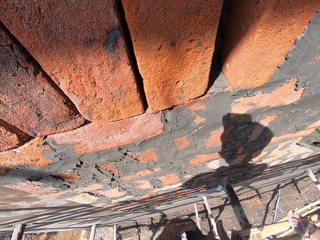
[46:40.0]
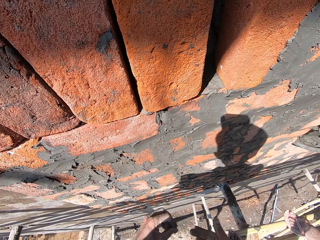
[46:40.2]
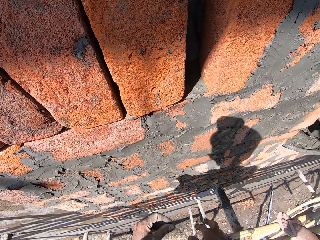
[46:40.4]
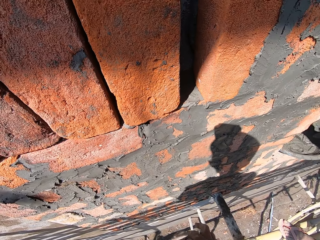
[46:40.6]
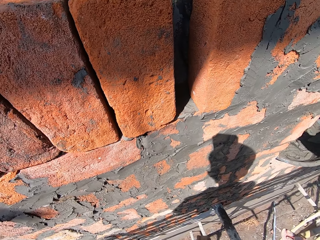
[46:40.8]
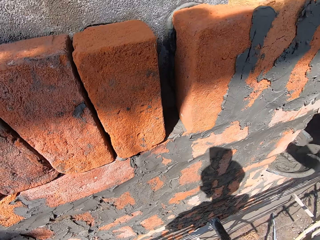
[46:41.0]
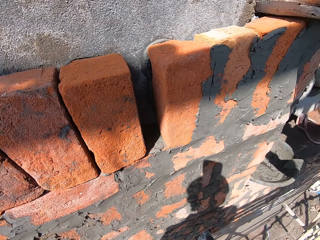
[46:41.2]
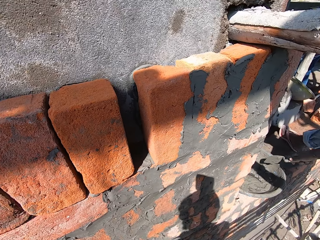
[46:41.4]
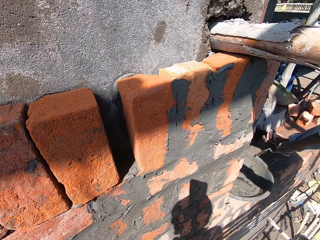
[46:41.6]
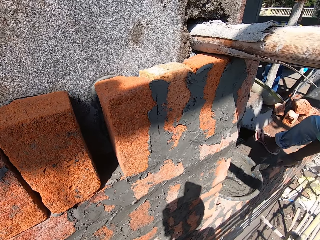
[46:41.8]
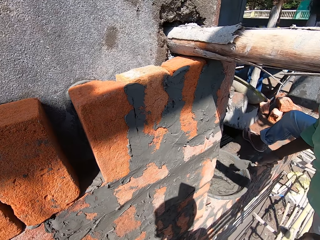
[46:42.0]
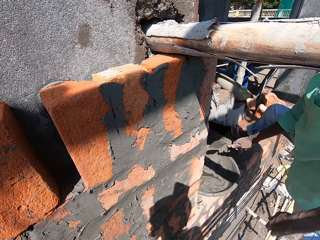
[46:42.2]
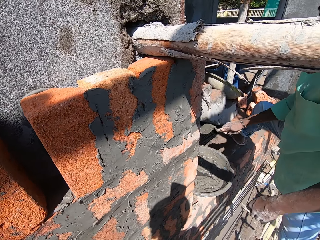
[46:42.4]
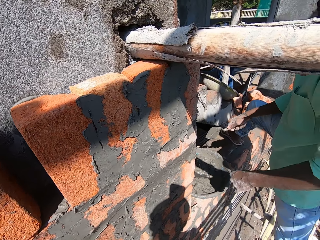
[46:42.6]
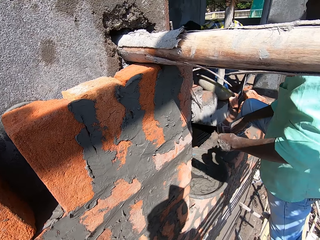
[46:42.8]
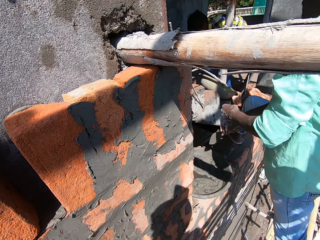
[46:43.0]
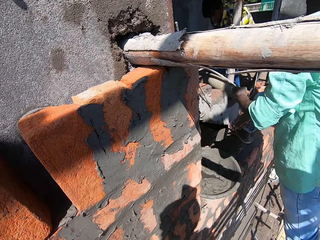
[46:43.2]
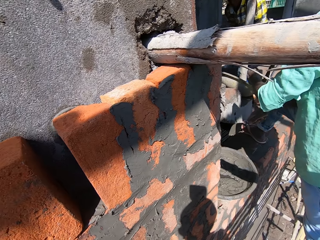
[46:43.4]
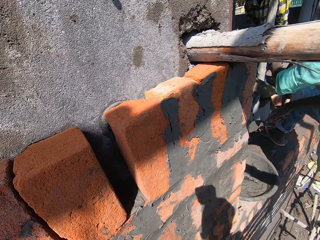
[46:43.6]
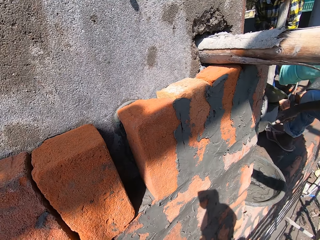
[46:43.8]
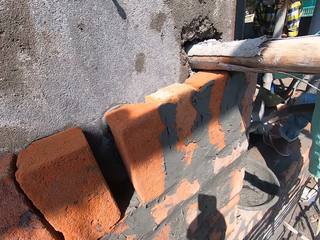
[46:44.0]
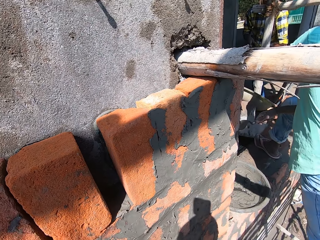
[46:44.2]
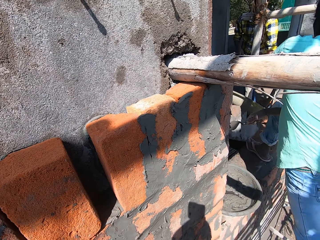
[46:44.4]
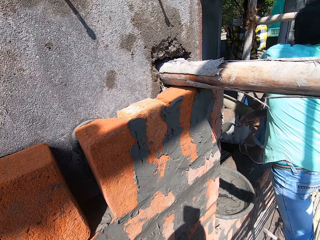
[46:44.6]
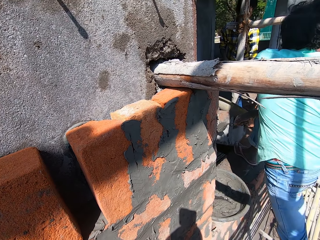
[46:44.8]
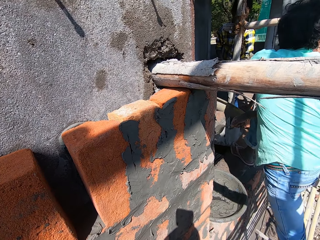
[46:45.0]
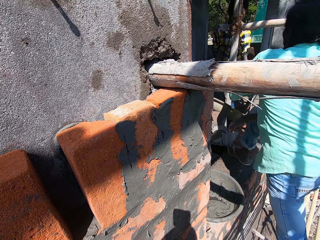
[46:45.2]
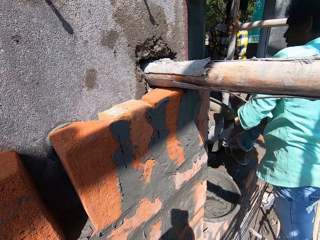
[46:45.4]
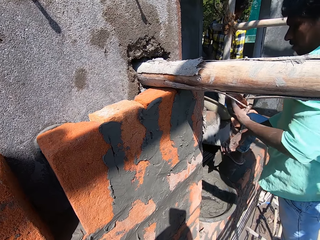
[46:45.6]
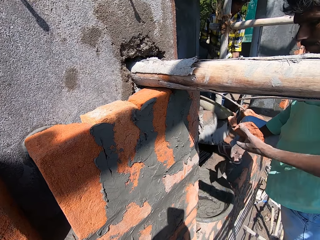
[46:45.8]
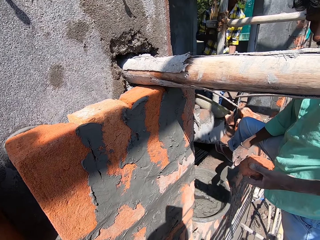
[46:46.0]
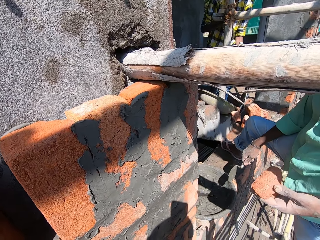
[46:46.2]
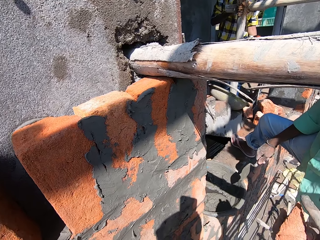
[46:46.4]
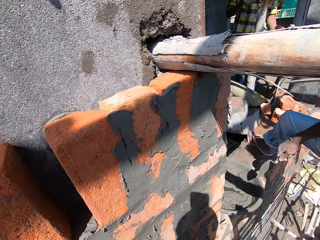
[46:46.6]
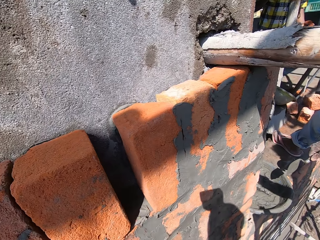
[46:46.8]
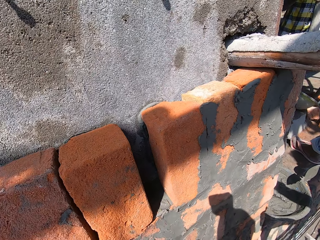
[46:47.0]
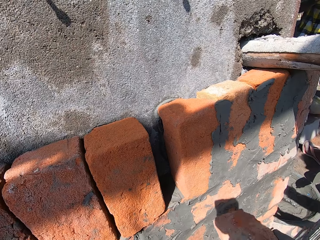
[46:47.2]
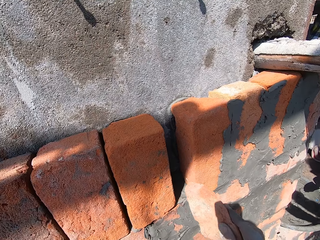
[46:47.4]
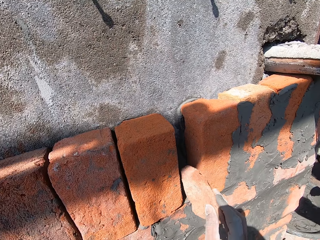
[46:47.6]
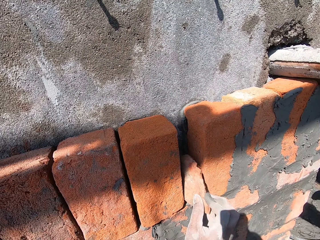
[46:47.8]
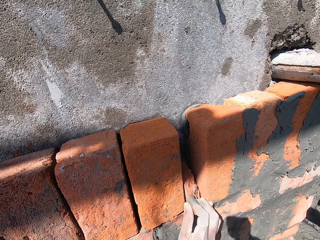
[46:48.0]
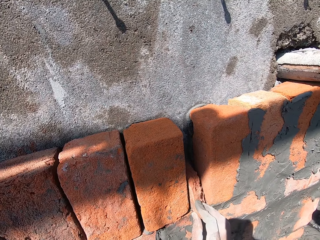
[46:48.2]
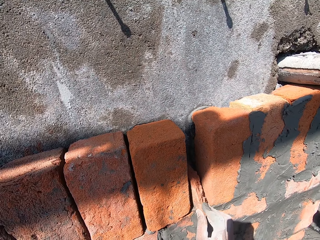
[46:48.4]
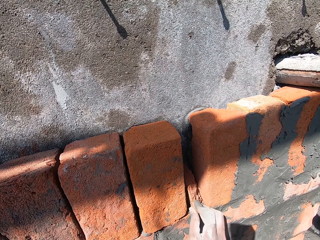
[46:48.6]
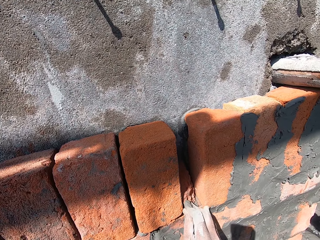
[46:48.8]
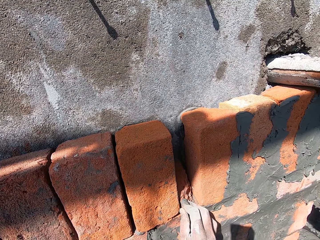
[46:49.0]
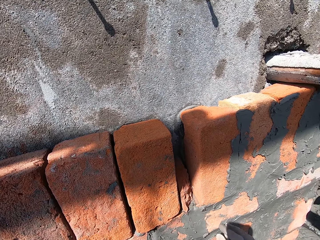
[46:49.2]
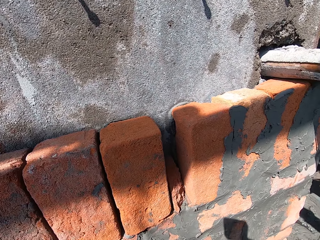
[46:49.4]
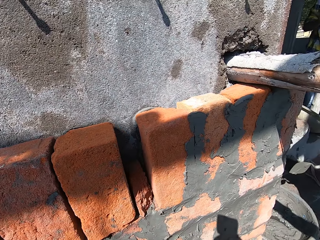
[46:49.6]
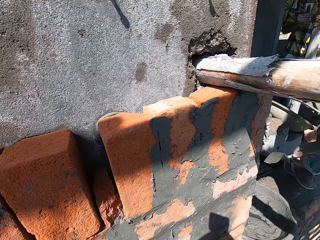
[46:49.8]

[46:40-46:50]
The camera wearer picks his fingers with both hands. A man hits the pan with the masonry trowel in his right hand. The camera wearer interacts with the man. Another man hands a small piece of block to the first man. The first man collects a brick from the other man with his left hand. The first man passes the brick to the camera wearer with his left hand. The camera wearer places the brick on the wall with his right hand.

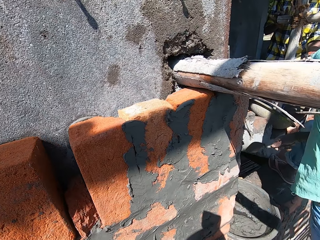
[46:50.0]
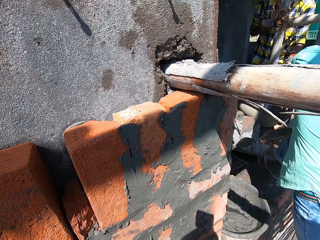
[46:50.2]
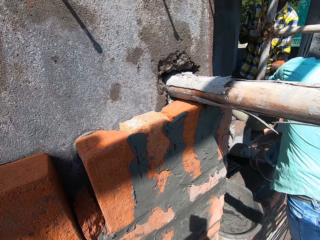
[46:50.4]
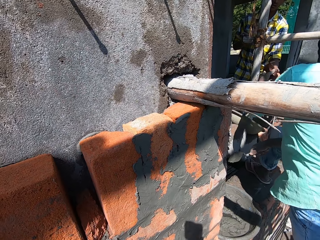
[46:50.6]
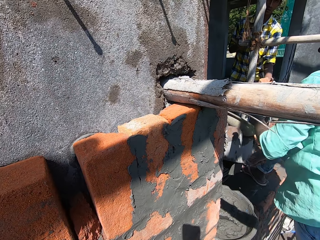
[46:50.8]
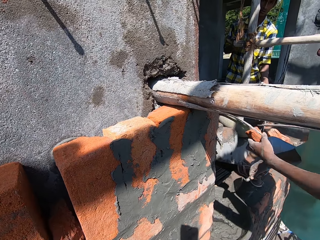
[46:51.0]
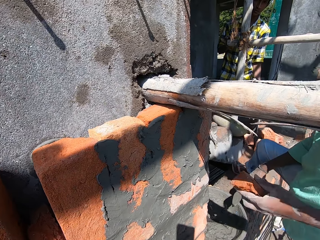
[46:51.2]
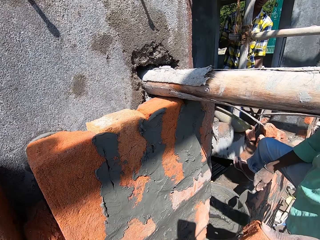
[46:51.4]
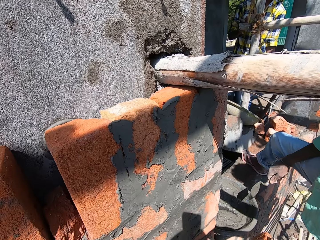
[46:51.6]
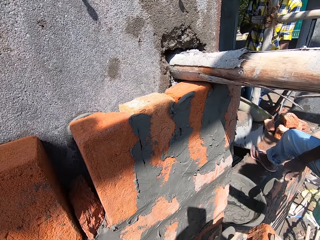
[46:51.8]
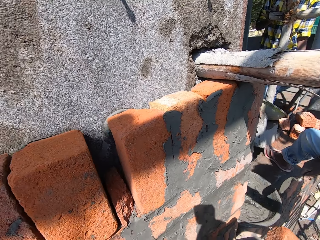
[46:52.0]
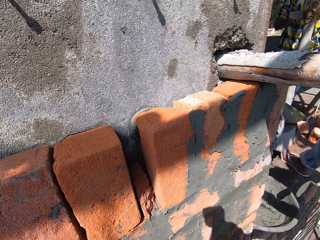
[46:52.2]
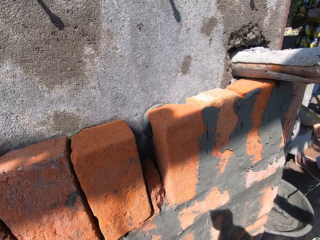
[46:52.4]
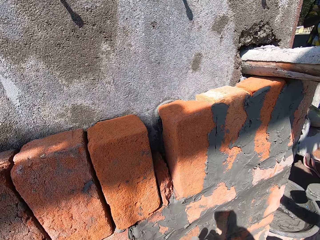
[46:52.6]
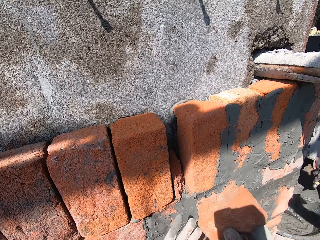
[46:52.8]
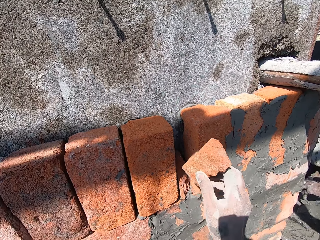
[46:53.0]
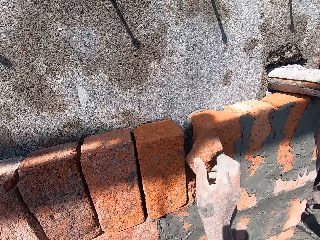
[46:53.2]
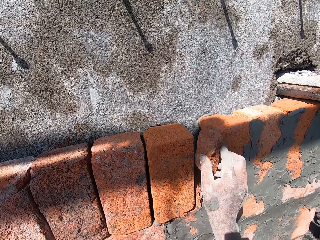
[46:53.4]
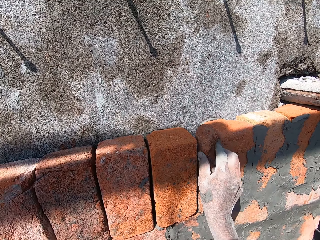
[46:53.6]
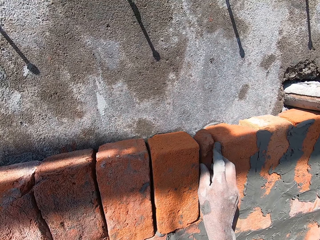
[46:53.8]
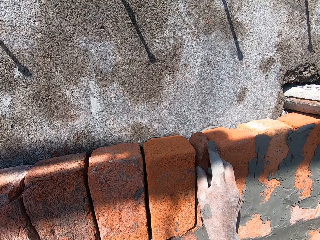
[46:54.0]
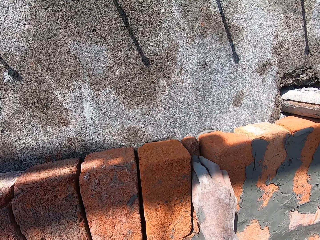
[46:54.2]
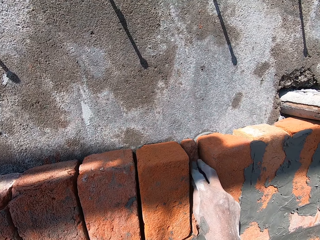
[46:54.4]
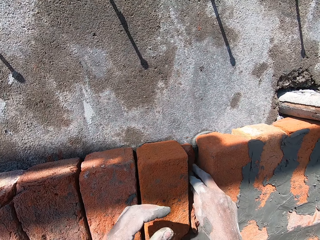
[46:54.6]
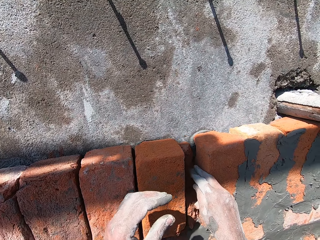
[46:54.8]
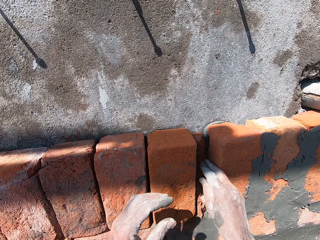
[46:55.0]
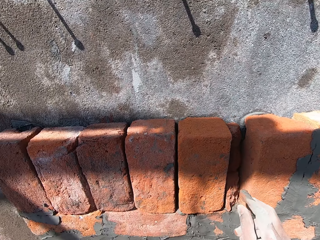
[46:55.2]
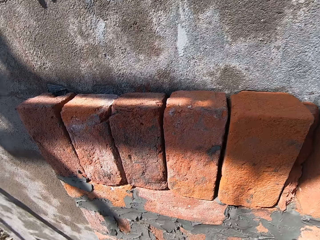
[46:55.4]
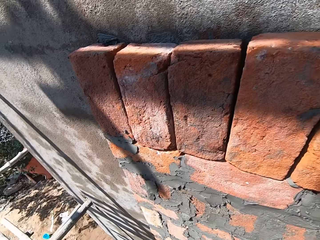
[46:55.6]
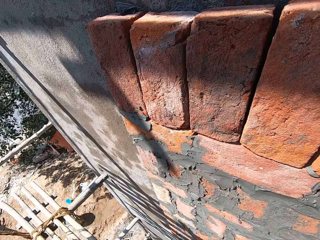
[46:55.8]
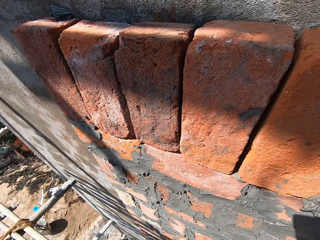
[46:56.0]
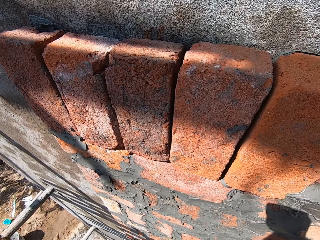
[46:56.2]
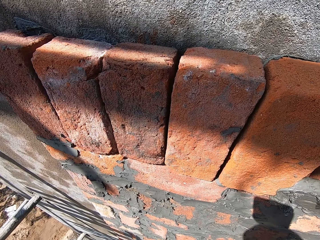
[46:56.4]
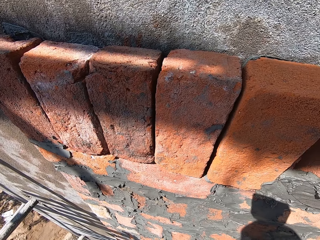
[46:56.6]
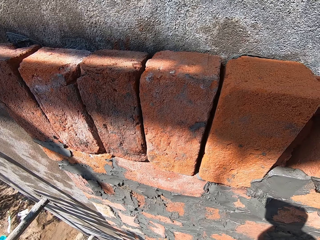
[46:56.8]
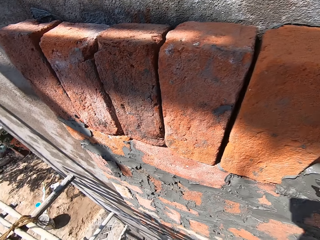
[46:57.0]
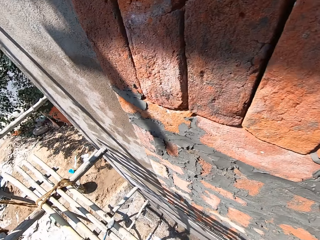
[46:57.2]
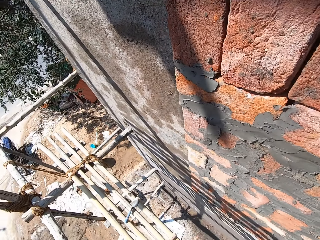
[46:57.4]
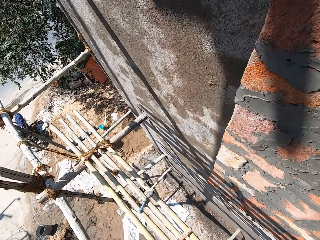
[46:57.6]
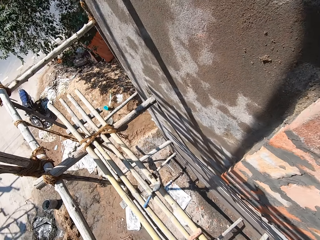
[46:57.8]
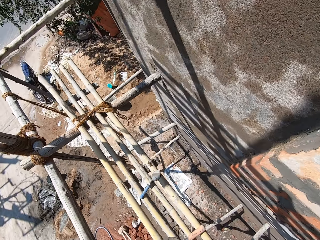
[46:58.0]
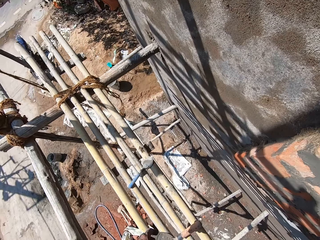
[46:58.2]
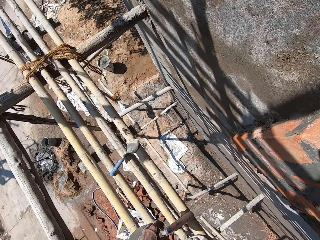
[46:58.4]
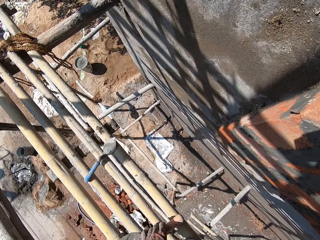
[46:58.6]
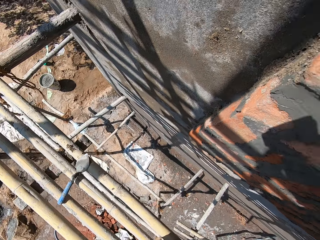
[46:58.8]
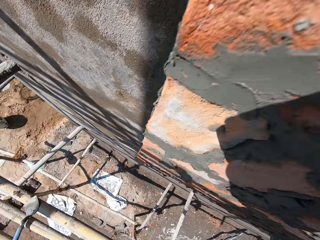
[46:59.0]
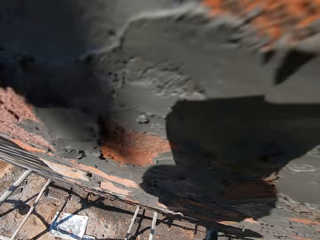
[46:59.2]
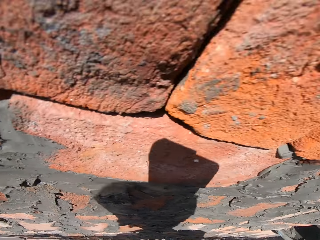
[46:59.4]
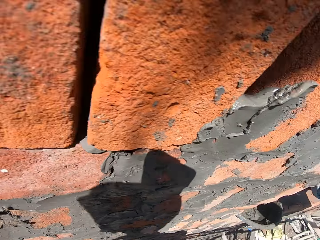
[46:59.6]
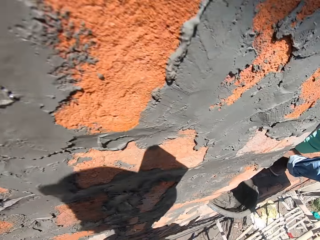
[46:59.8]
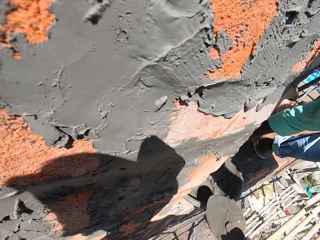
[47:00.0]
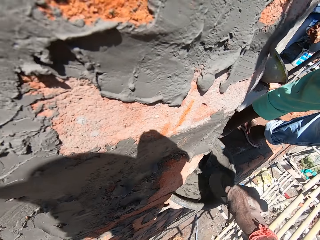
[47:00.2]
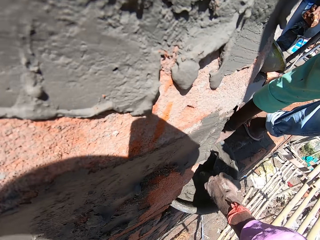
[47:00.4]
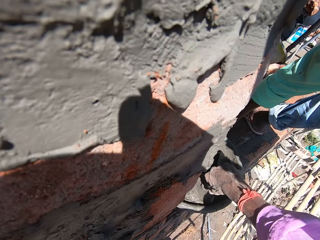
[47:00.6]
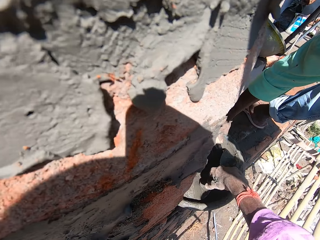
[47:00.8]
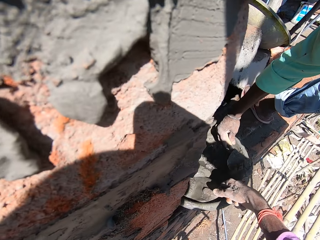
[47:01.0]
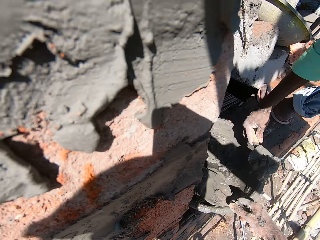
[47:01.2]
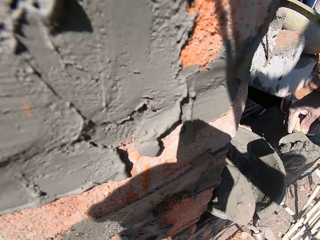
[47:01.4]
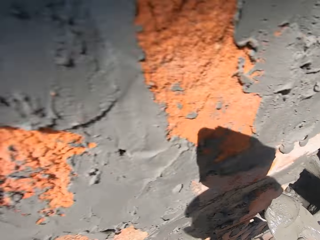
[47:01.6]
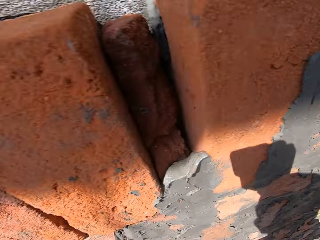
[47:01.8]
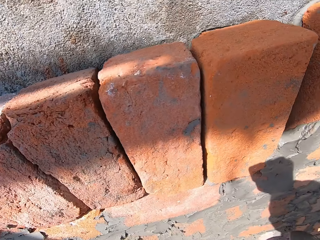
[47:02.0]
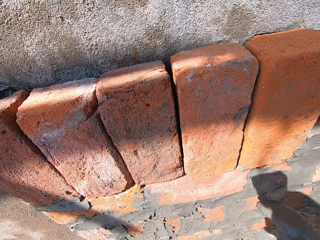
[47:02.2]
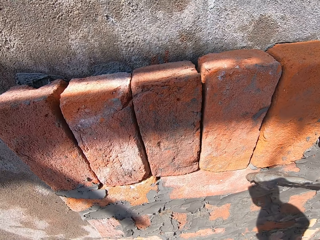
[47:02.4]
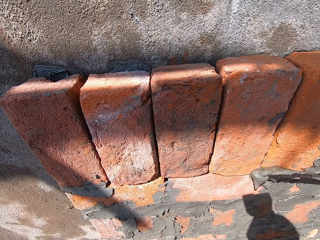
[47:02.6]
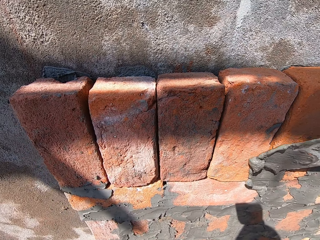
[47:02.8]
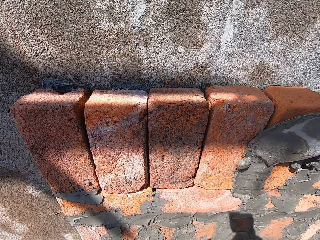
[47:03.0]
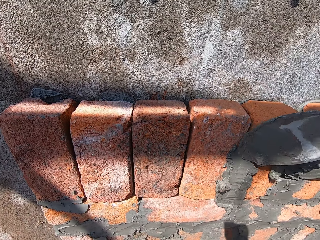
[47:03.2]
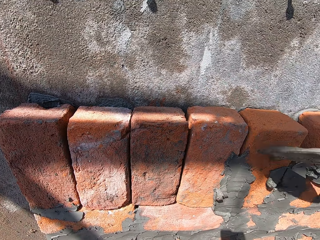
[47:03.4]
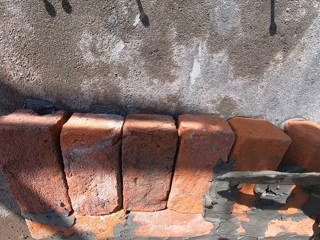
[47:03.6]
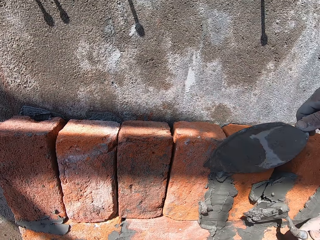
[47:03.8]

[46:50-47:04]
A man interacts with another man. The other man hands a small piece of block to the first man. The first man collects a brick from the other man with his left hand. The camera wearer interacts with the first man. The first man passes the brick to the camera wearer with his left hand. The camera wearer places the brick on the wall with his right hand. The first man applies cement on the blocks with a trowel. The camera wearer picks up the trowel on the wood. He packs cement mortar from the pan or bowl with the masonry trowel in his right hand. The first man scoops the cement in the bowl with the trowel. The camera wearer plasters the bricks on the wall with the masonry trowel in his right hand.
